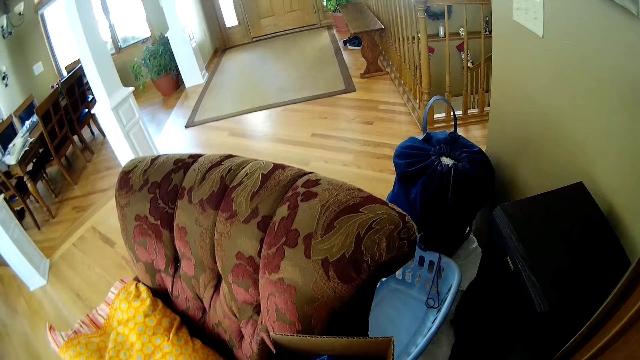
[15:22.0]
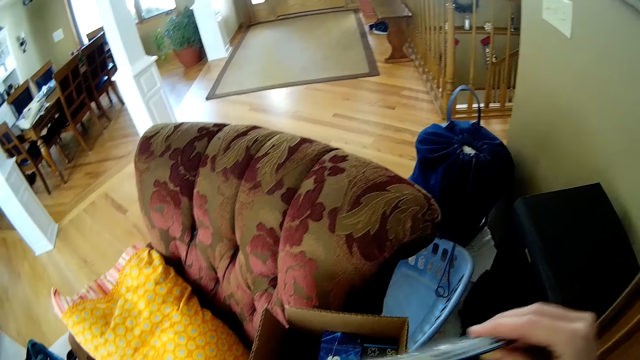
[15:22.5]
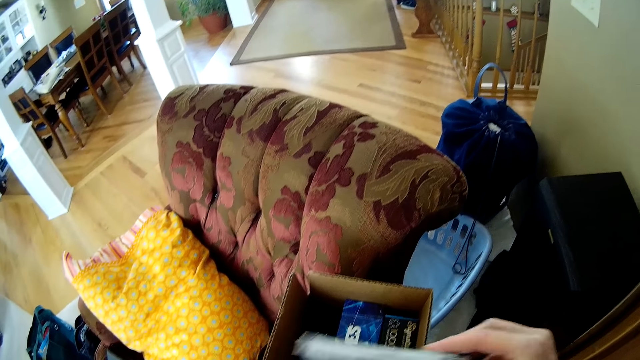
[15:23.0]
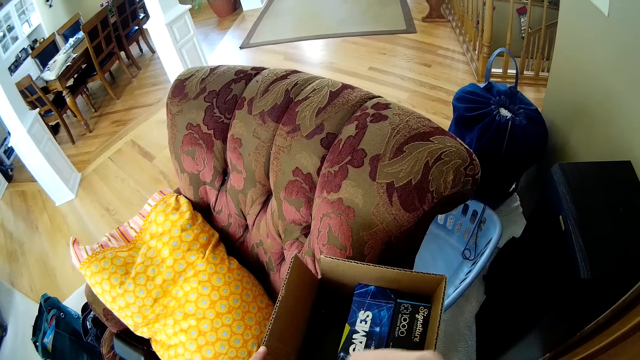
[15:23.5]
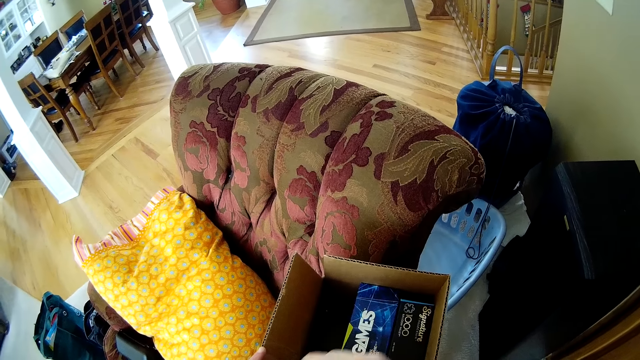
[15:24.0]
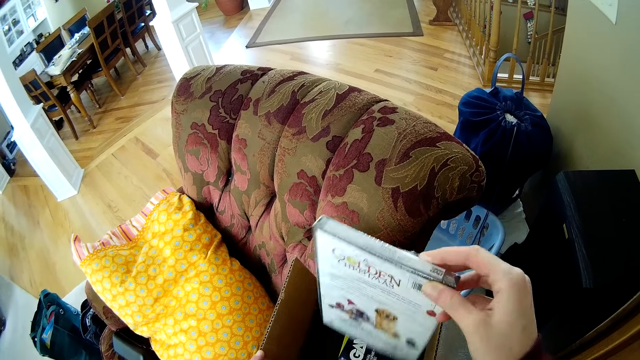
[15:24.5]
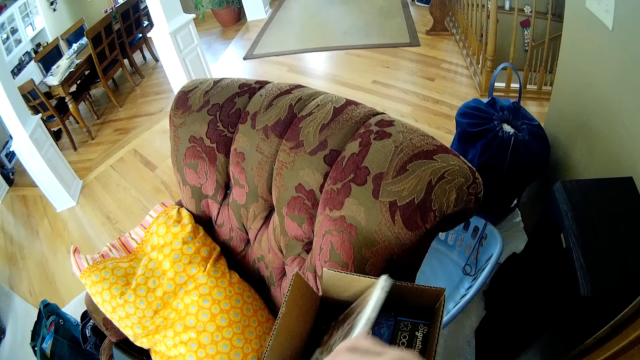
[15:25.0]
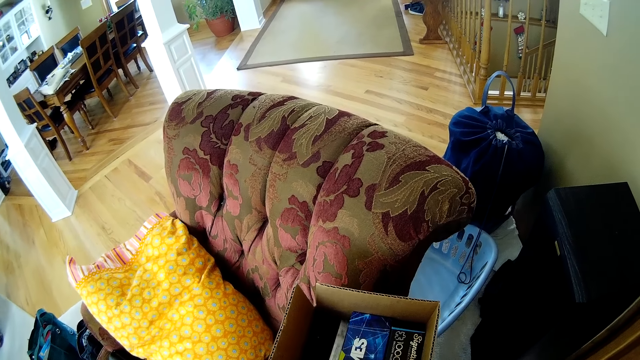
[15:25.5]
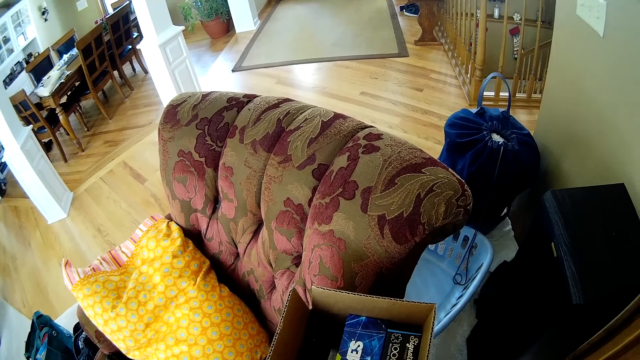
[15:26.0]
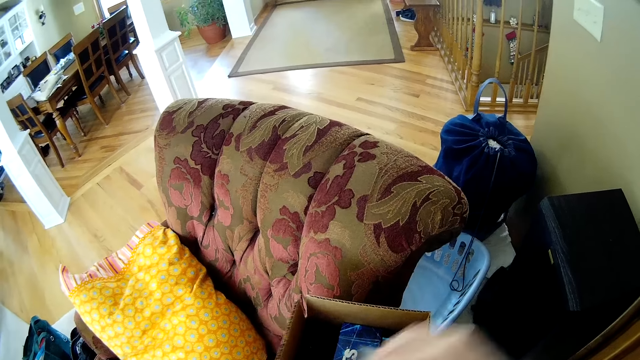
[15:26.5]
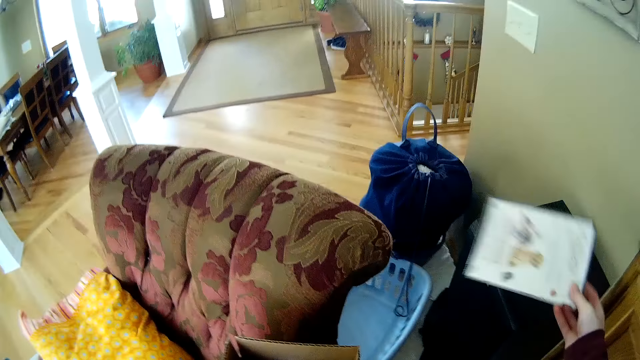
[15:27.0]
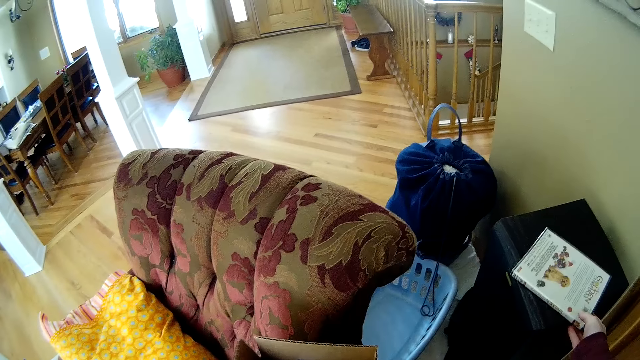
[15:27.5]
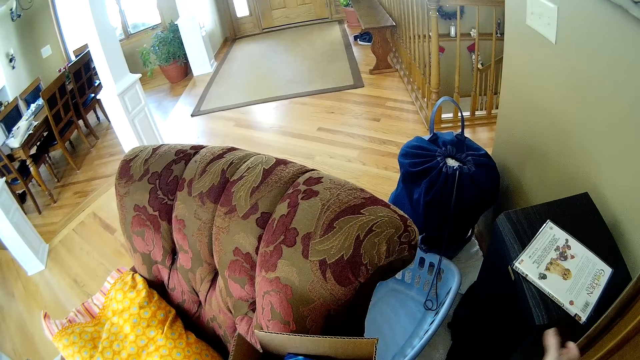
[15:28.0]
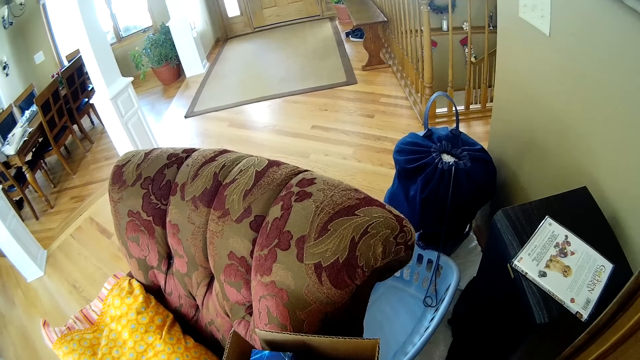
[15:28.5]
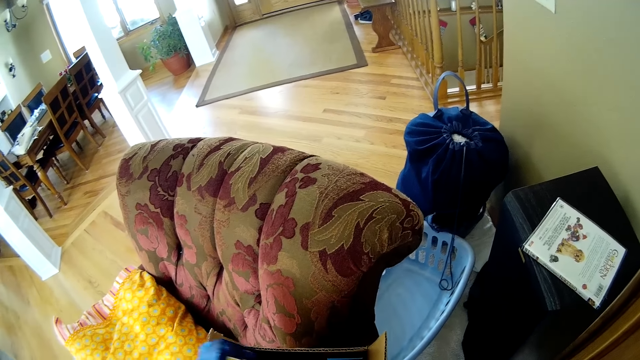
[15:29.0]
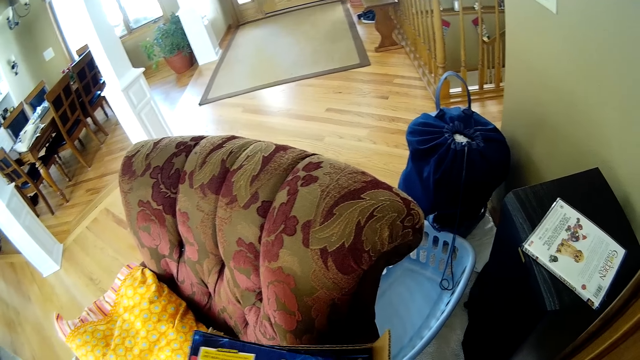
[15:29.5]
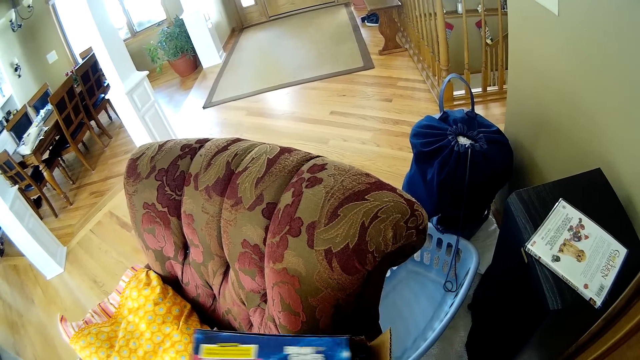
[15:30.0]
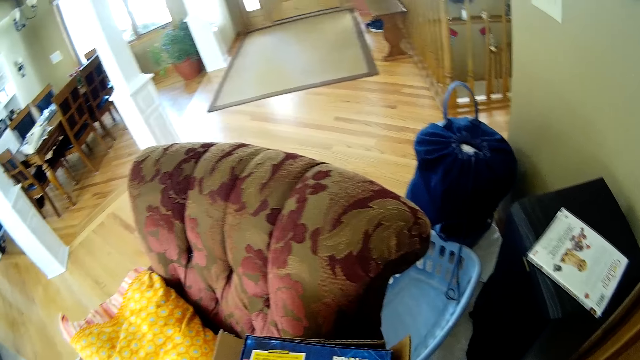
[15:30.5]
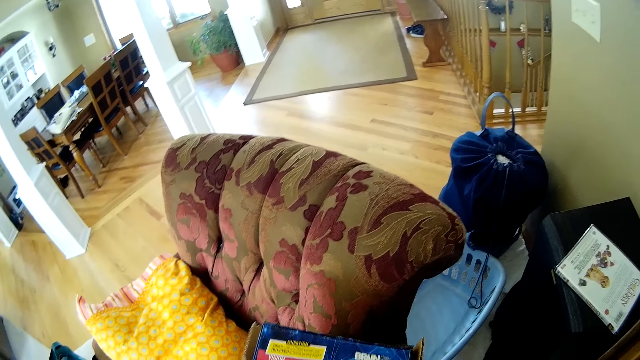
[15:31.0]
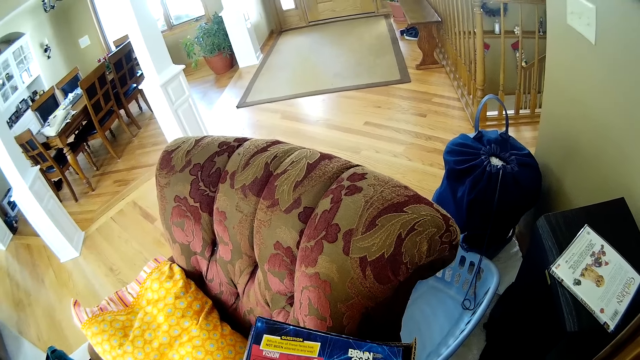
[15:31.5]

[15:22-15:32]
The camera wearer moves the music CD or book towards the brown box with her right hand. She puts the book in the box. She takes the book. She puts the music CD into the brown box with her right hand. She removes the music CD from the brown box with her right hand. She drops the music CD on the music player with her right hand. She takes the hand away from the book. She removes the game box from the brown box with her left hand.

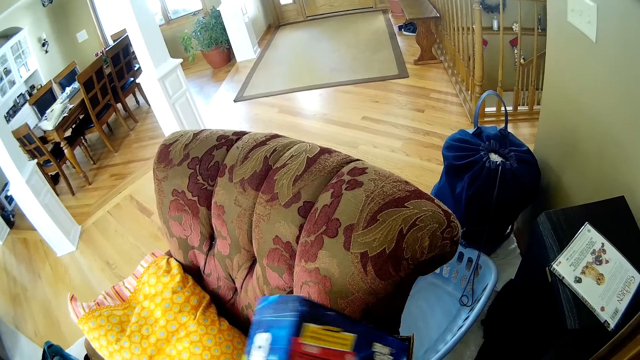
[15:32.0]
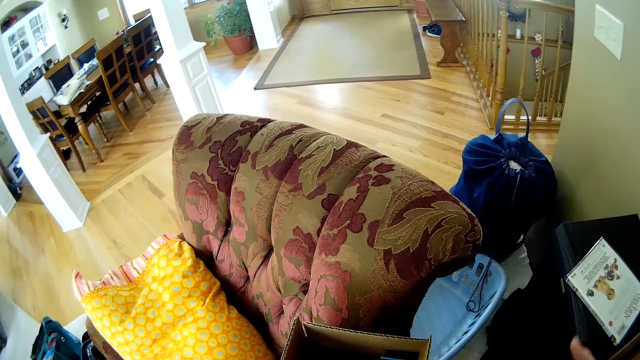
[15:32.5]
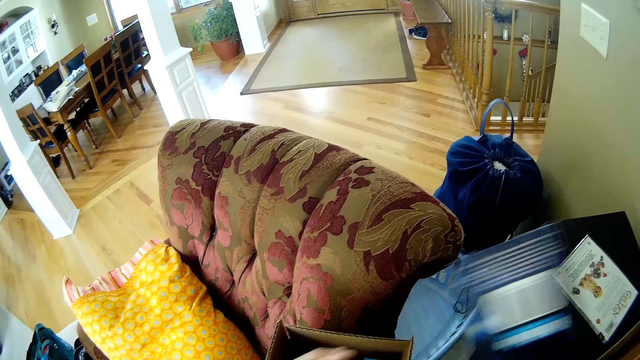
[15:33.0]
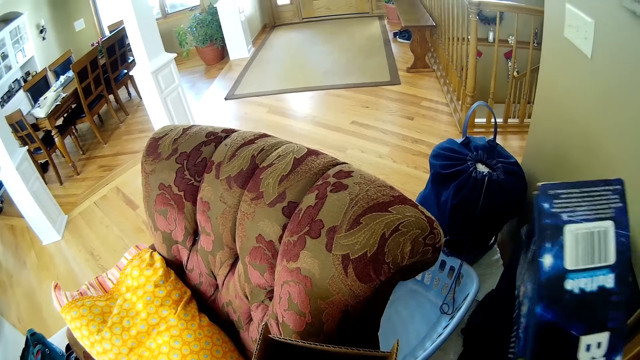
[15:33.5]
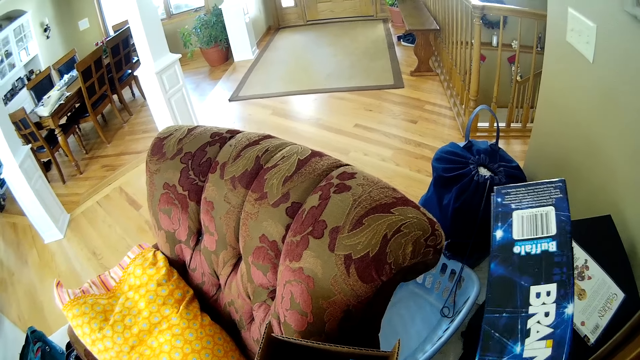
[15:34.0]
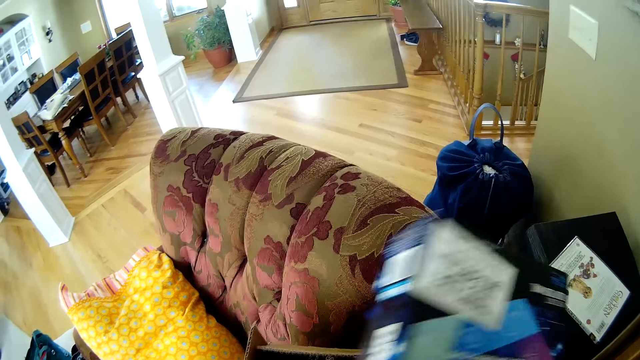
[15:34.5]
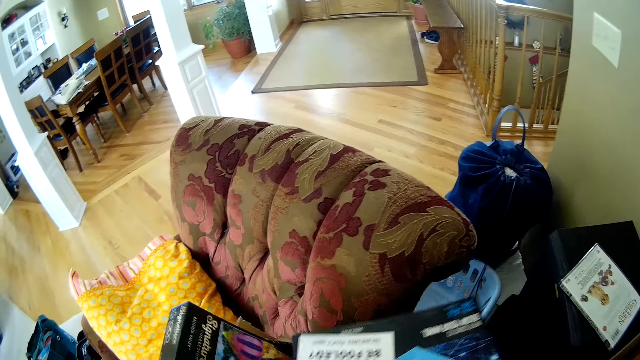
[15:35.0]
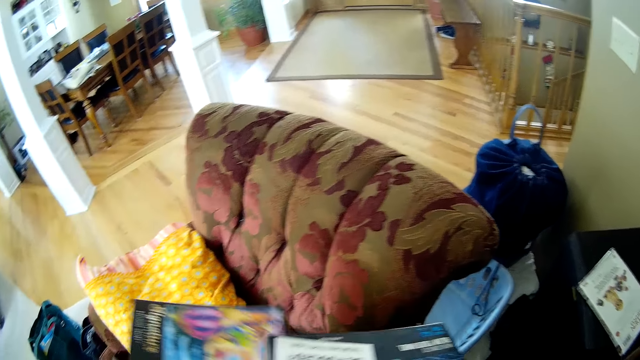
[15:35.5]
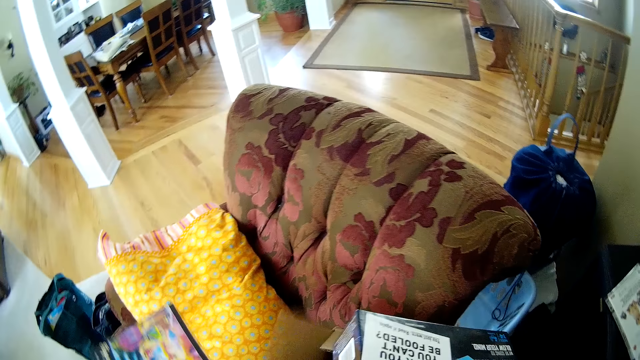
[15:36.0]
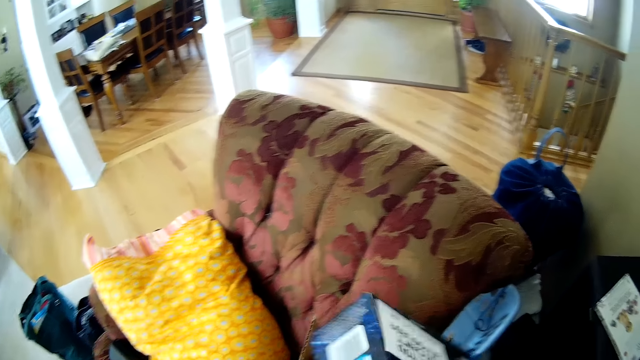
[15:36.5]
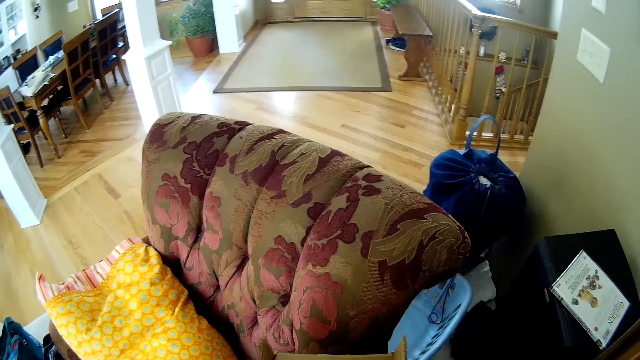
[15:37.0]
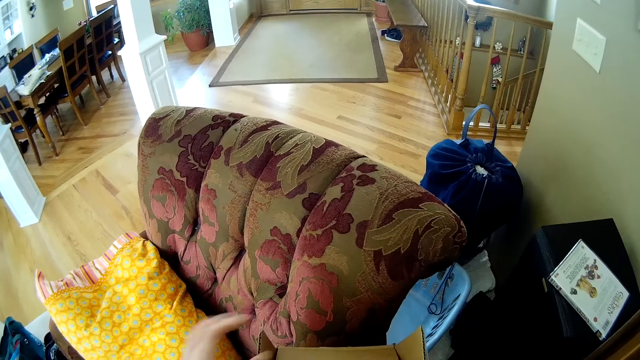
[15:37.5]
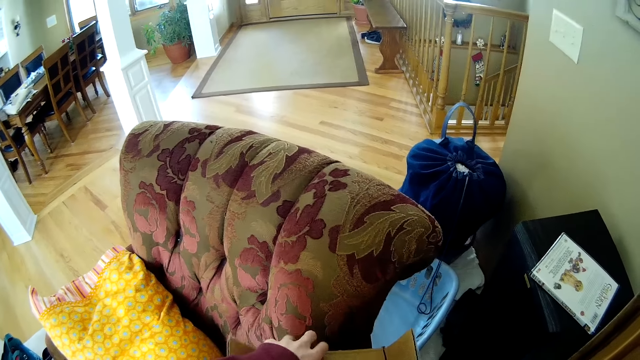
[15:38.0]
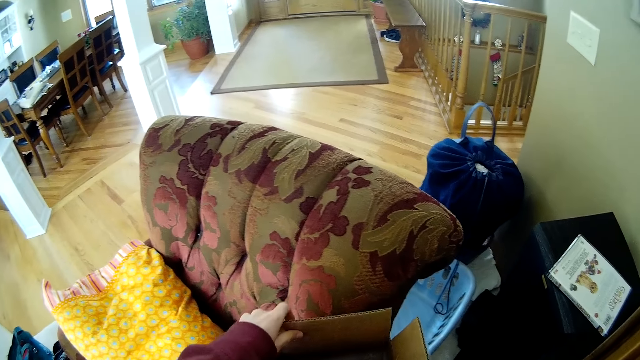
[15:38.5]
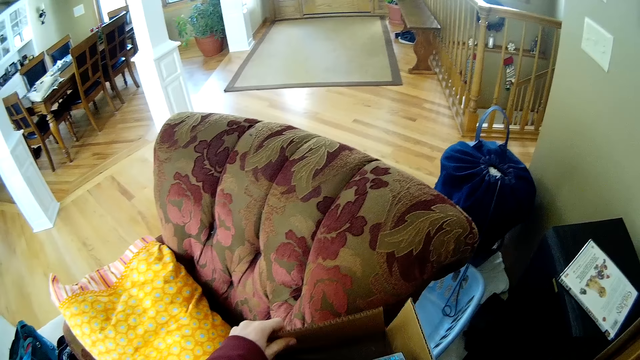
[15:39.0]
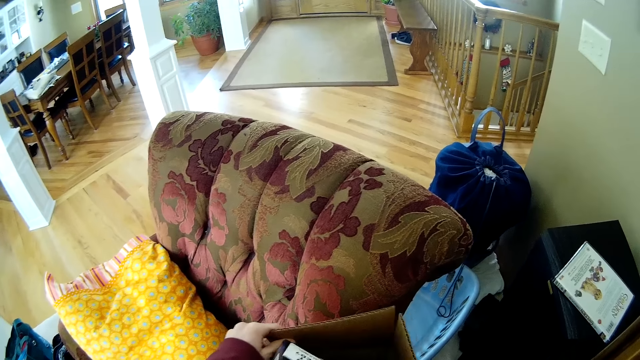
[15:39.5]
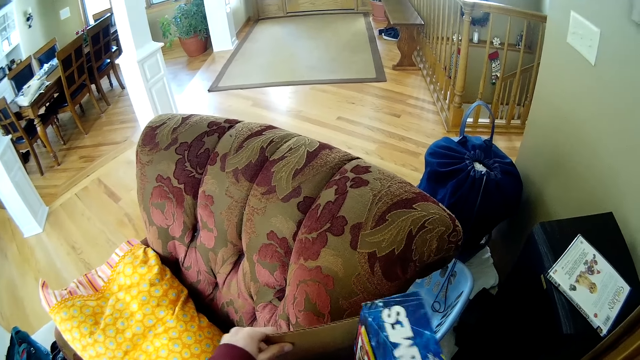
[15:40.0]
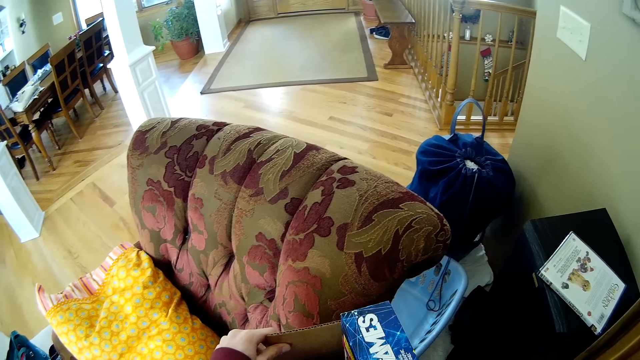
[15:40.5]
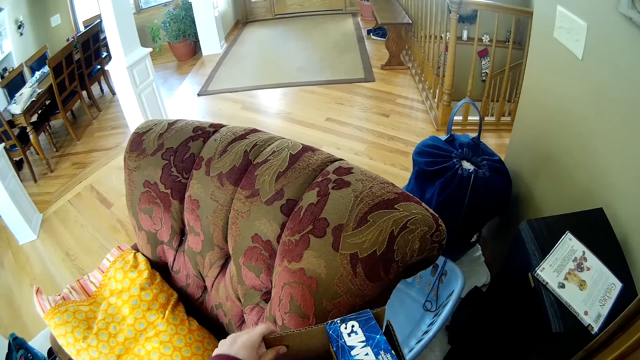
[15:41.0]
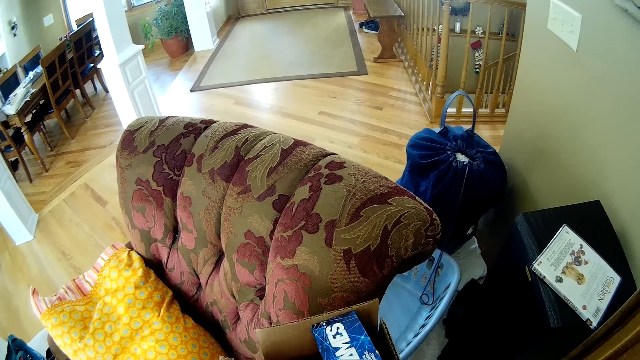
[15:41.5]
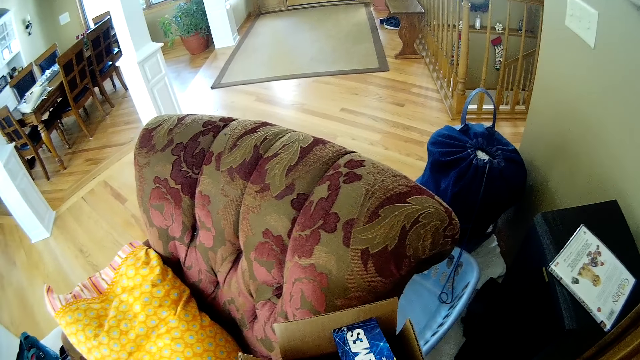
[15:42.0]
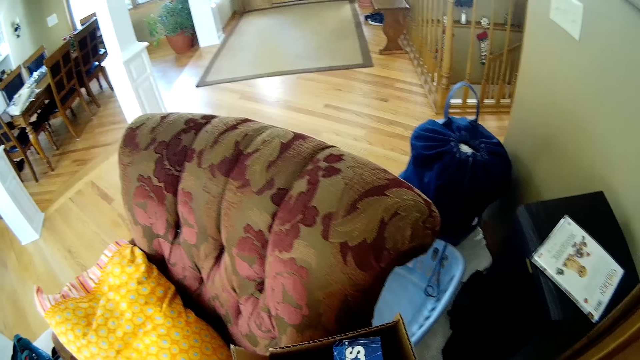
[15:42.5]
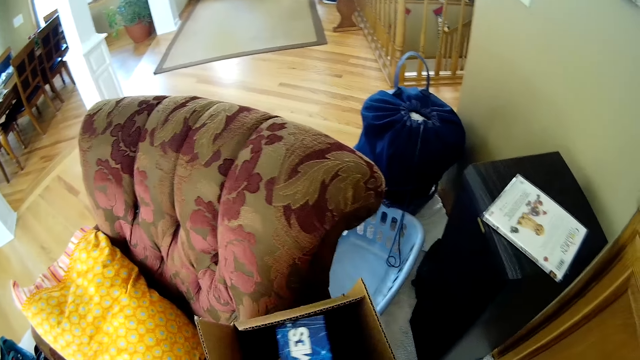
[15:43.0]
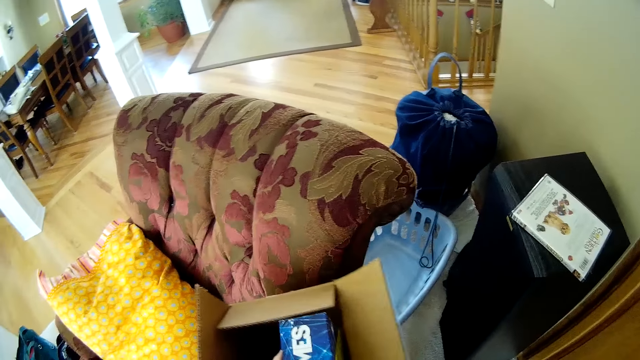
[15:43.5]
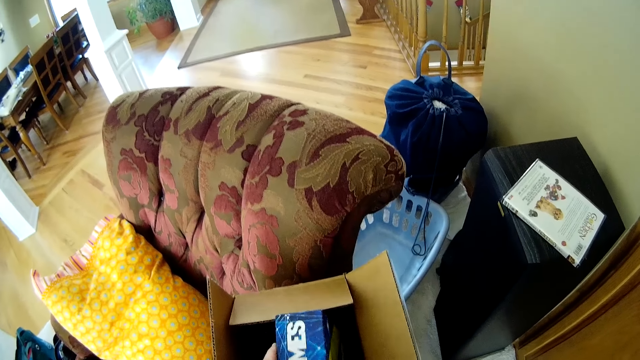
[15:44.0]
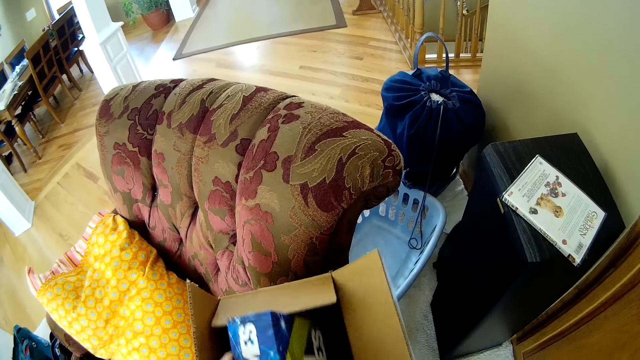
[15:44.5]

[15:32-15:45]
The camera wearer moves the game box from her left hand to her right hand. She turns the book. She holds the book by her right hand. She removes the game box from the brown box with her left hand. She puts the game box into the brown box. She holds the box. She lifts a flap of the brown box with her left hand. She opens the box. She positions the game box inside the brown box with her hands. She takes the book. She holds the book with her left hand. She moves the box.
